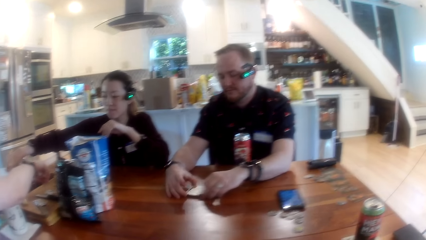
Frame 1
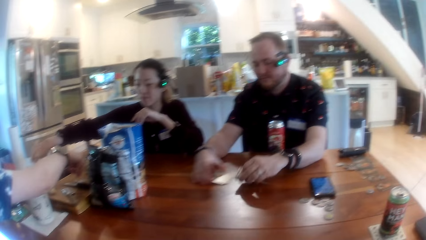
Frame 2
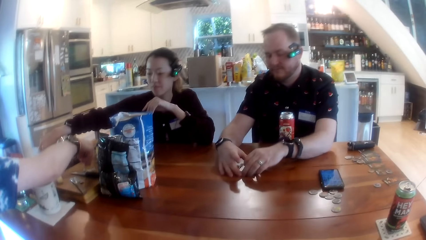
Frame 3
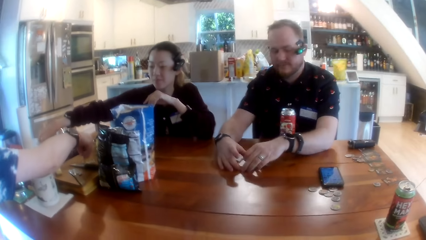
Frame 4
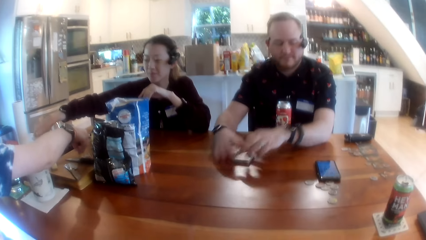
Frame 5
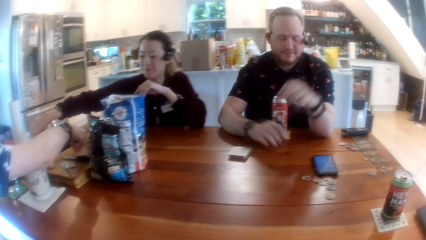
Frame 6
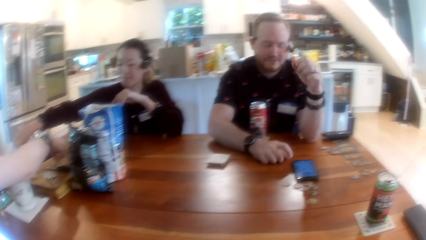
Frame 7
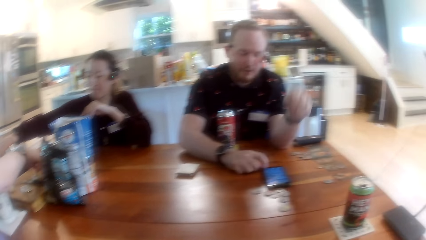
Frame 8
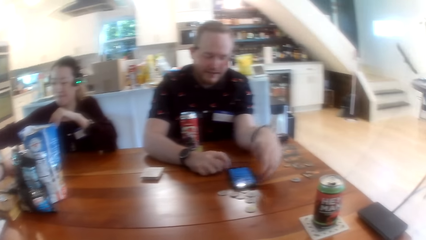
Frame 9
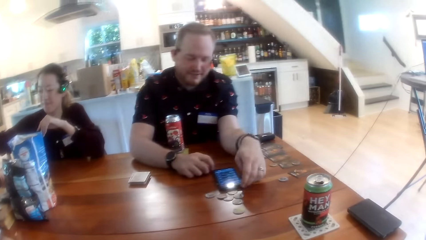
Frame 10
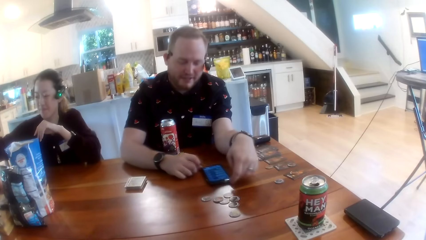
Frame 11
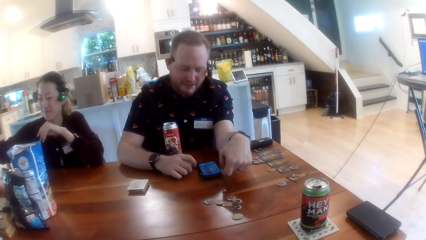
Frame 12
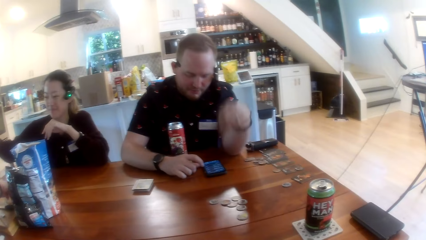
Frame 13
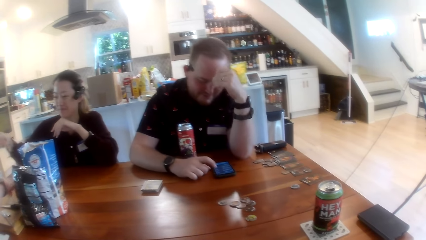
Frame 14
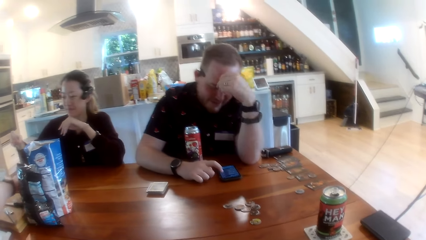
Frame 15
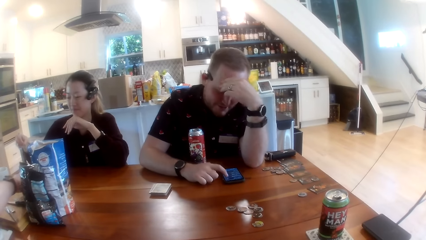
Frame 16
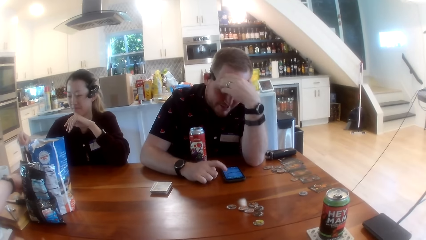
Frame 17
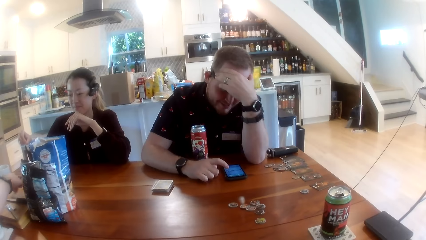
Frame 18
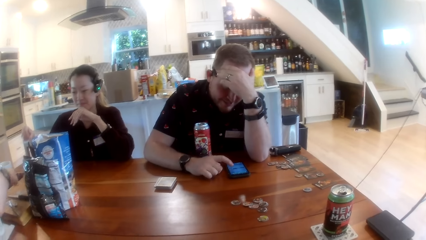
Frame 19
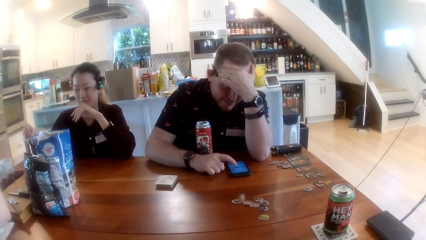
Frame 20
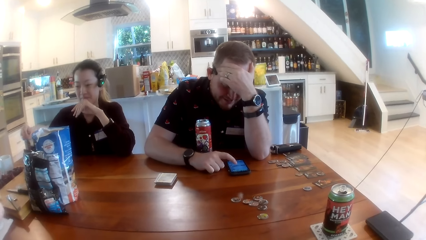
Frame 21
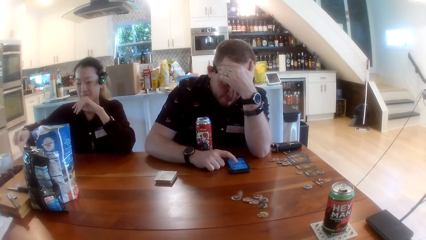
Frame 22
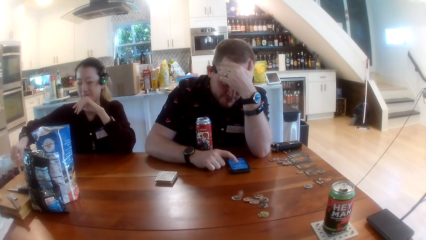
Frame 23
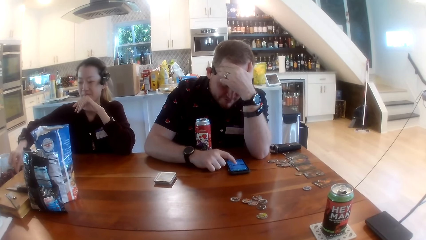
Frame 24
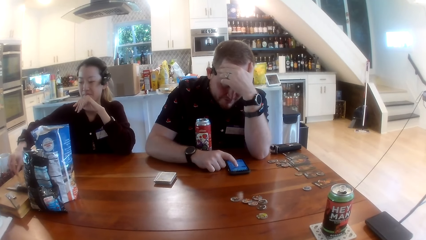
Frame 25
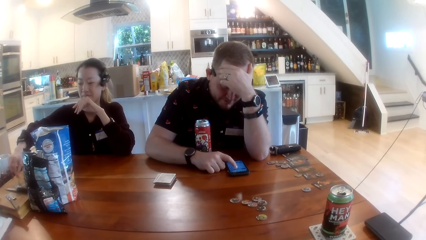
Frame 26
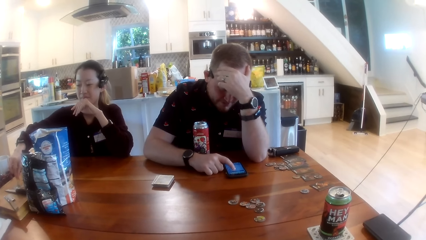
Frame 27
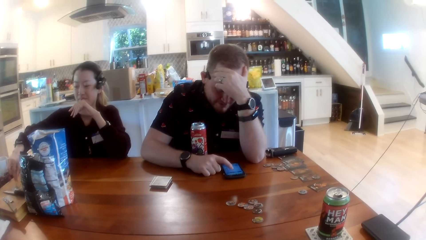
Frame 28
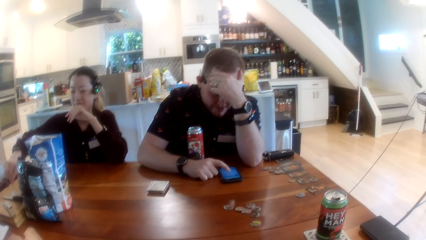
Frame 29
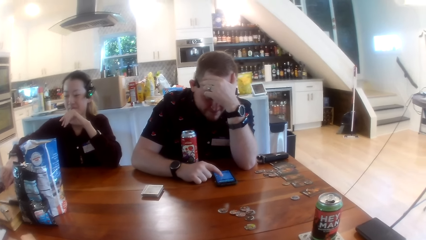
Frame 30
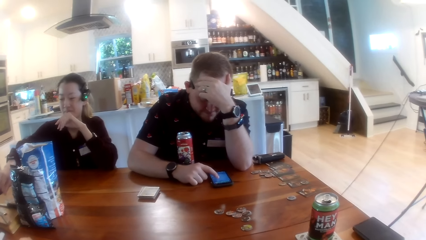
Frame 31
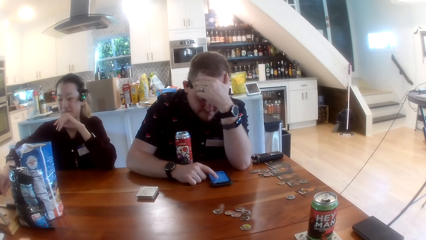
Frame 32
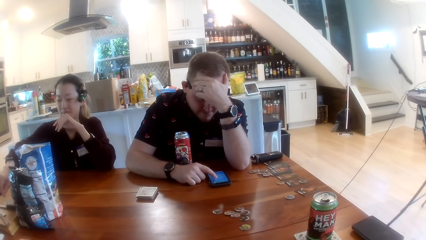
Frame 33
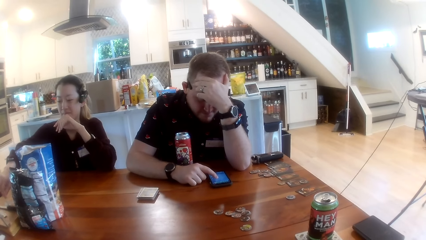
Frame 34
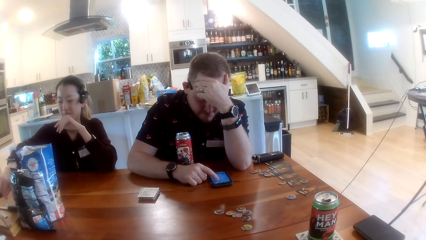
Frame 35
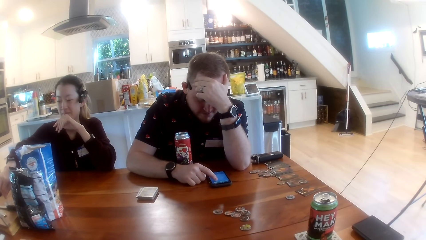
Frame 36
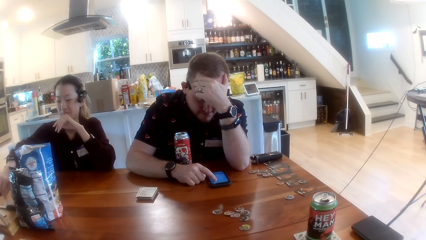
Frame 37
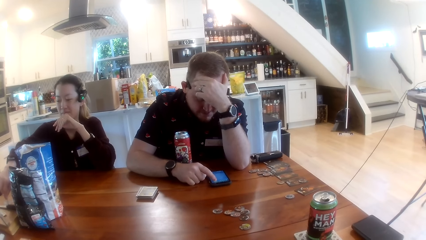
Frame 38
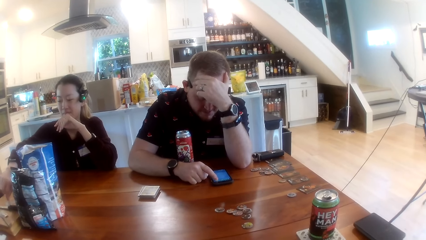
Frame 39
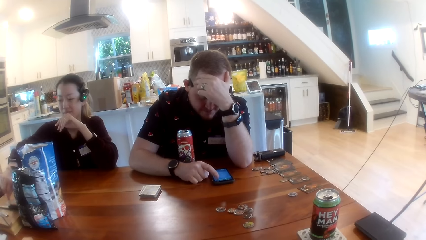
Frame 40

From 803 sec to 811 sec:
The man operates the phone with his right hand. The man touches the phone.

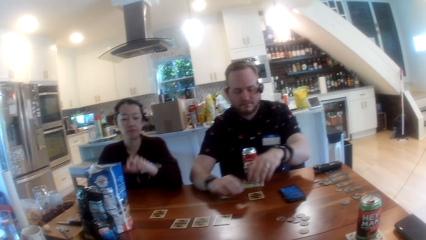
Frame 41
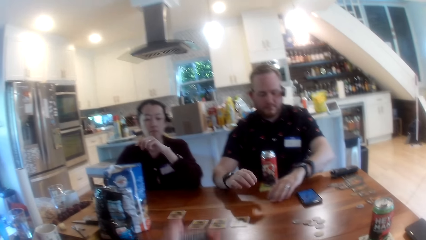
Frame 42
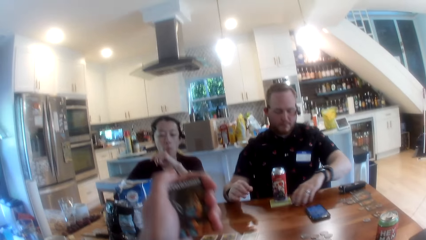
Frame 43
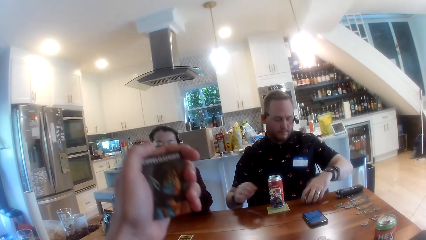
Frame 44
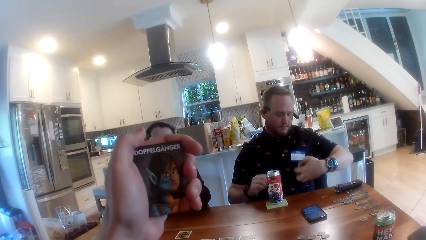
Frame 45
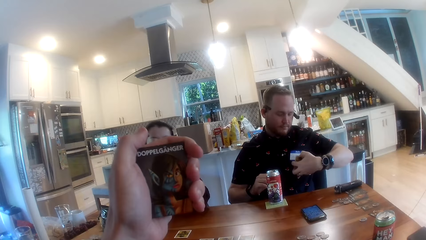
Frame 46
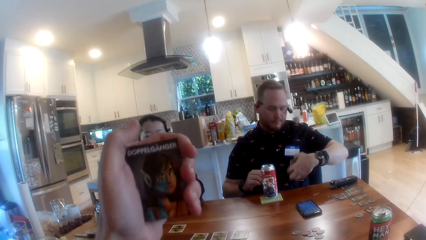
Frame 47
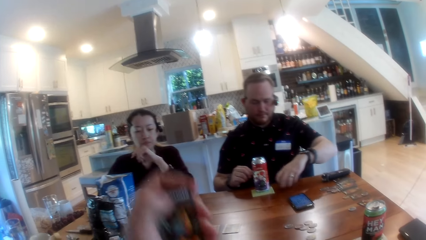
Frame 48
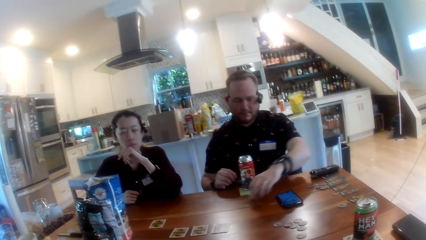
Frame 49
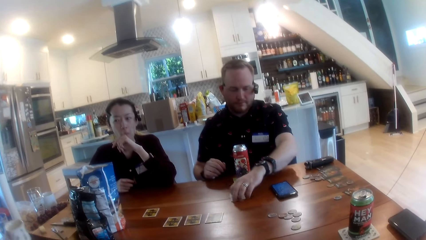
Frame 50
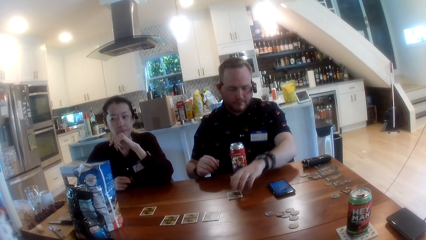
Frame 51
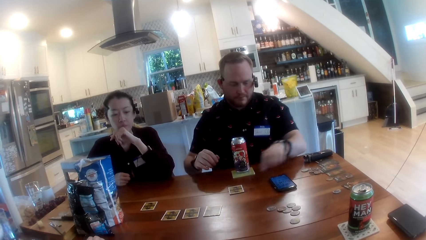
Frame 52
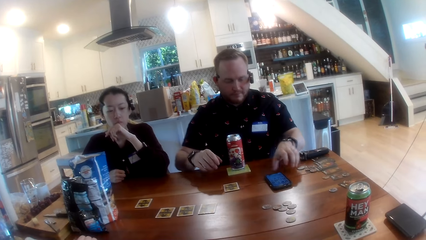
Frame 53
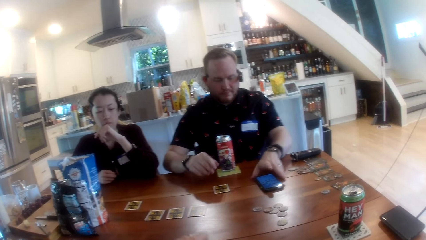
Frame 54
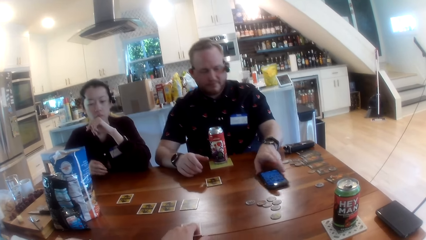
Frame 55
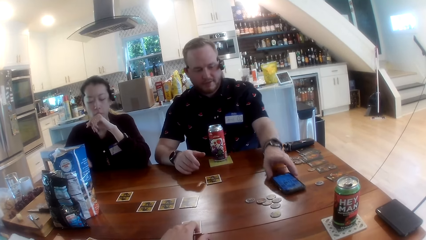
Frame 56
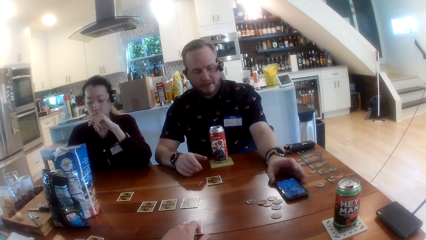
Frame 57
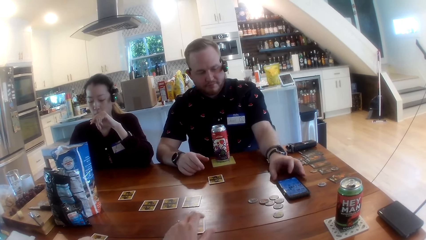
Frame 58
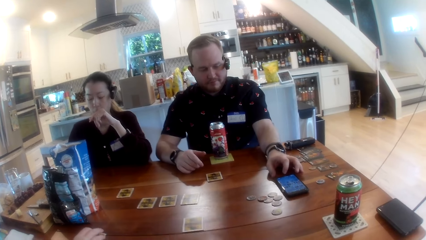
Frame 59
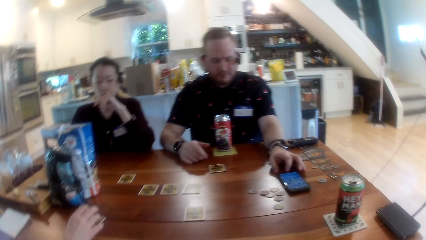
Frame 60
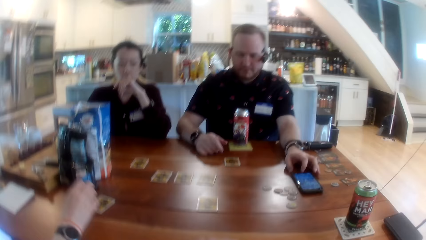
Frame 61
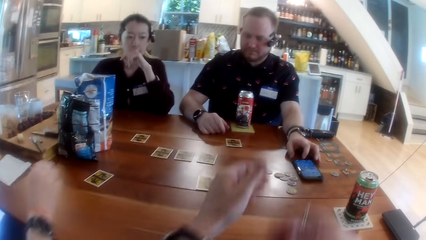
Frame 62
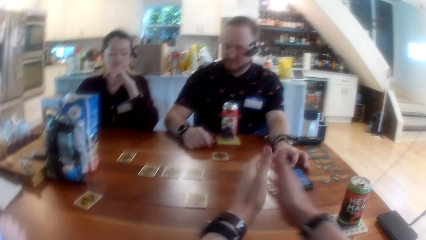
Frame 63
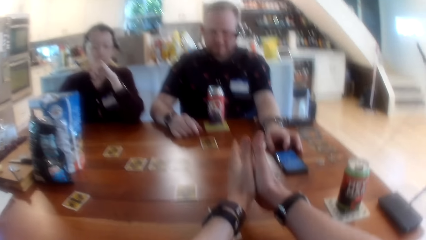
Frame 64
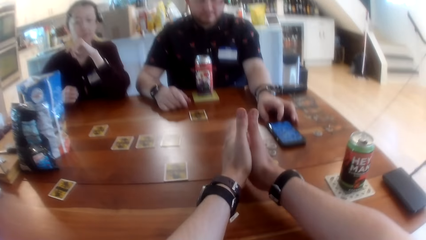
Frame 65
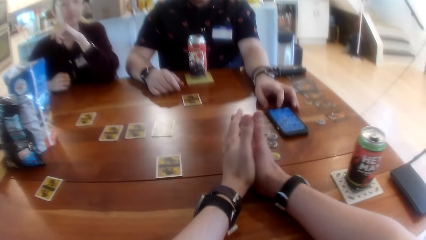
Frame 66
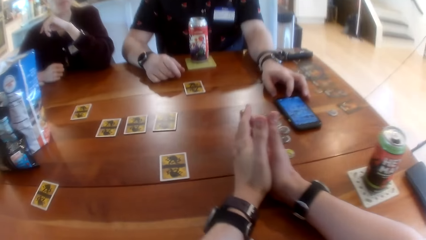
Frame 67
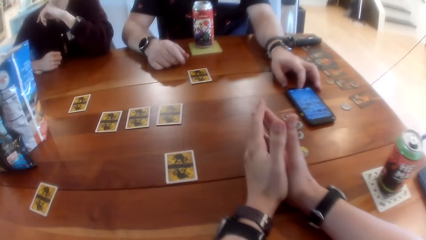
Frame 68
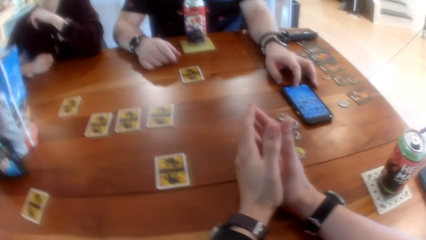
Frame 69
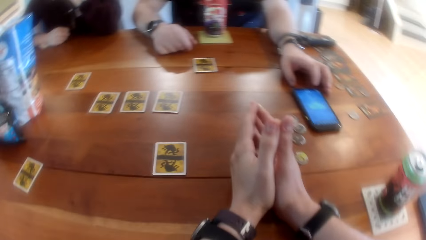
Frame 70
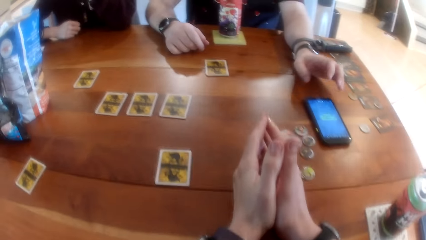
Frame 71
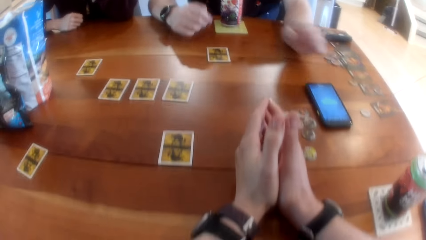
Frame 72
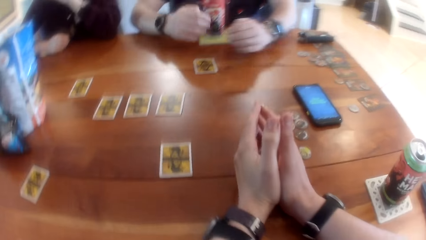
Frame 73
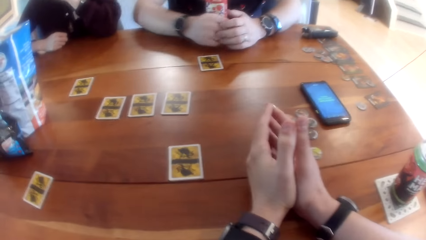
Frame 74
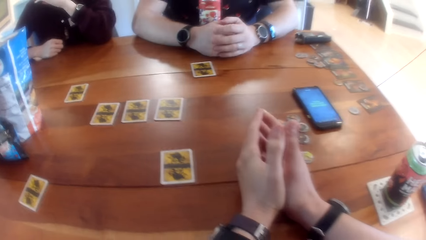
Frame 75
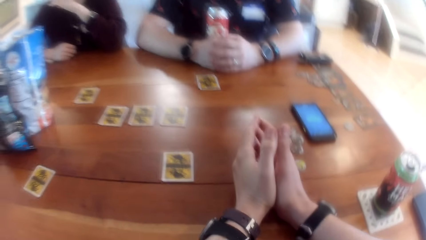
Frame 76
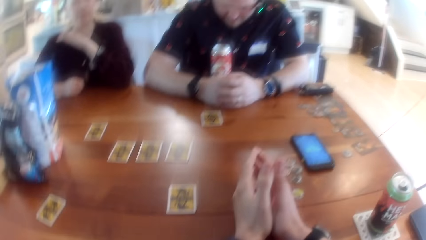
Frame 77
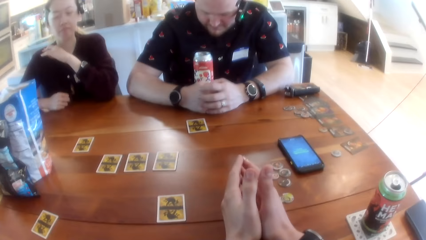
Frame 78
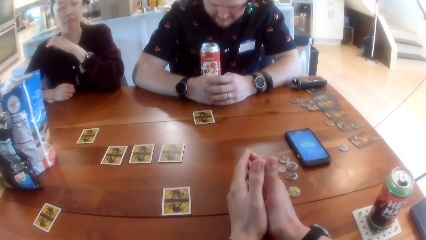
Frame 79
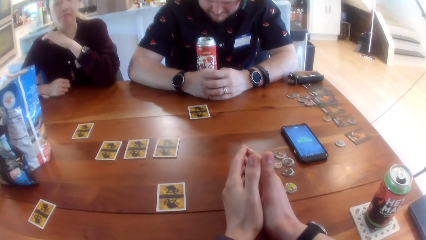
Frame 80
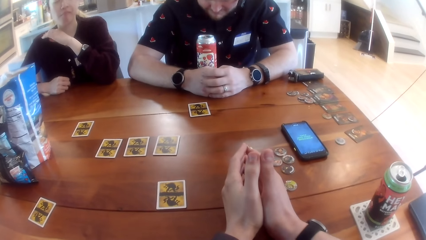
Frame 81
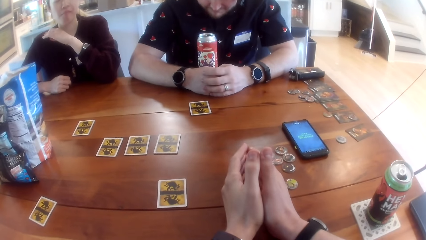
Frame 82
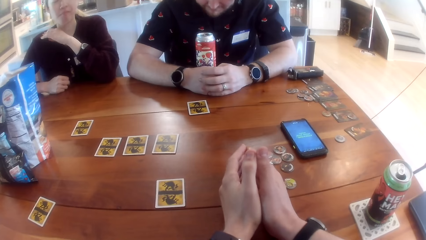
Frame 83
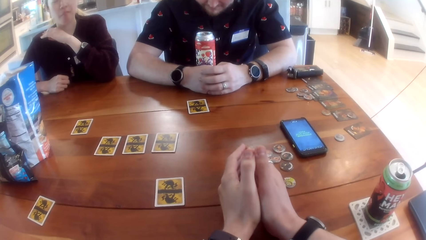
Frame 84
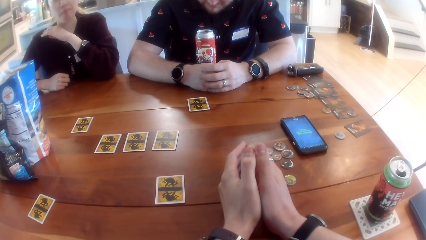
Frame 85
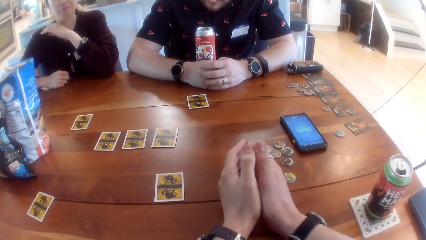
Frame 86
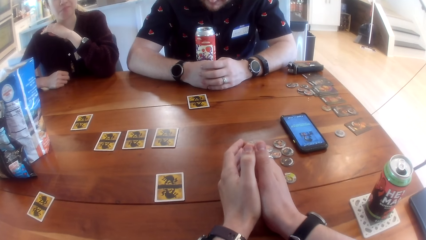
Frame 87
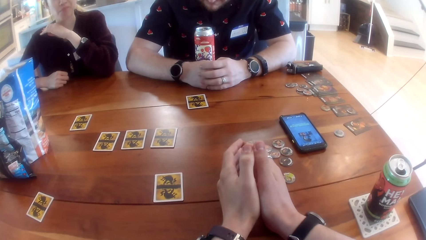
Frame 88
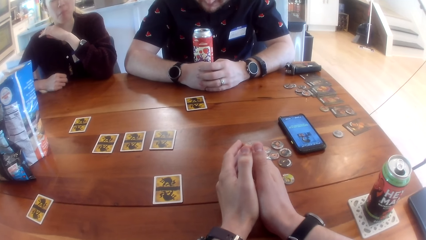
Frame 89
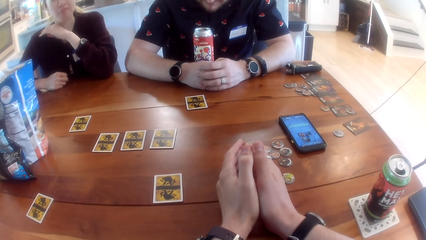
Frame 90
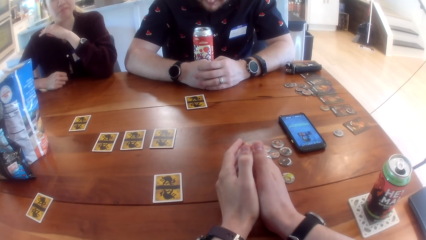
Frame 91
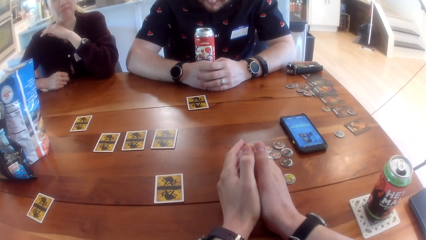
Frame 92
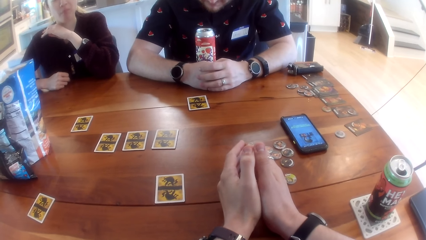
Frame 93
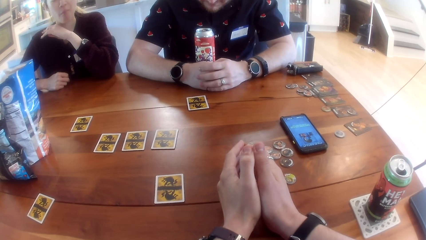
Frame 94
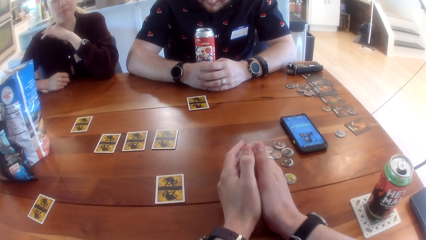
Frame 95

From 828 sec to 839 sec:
The man picks up the card on the table with his left hand. The camera wearer lifts a card. The man drops the card on the table with his left hand, adjusts the phone on the table with his left hand, and moves the card on the table. Another person puts a card on the table. The camera wearer places both hands on the table. The man taps on the phone. The camera wearer looks around.
